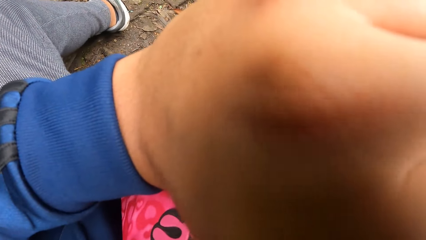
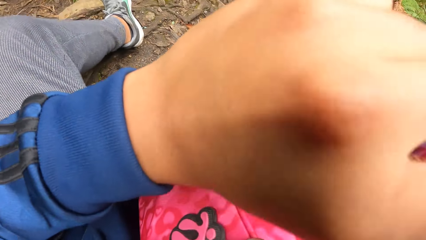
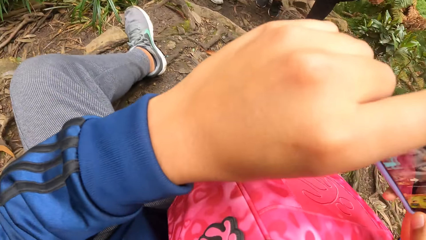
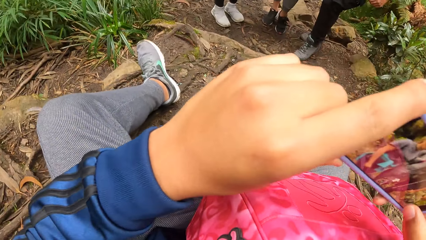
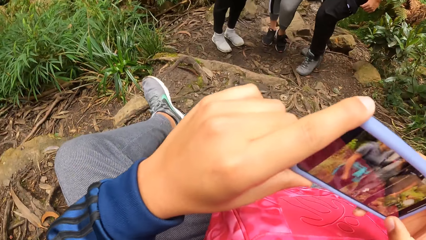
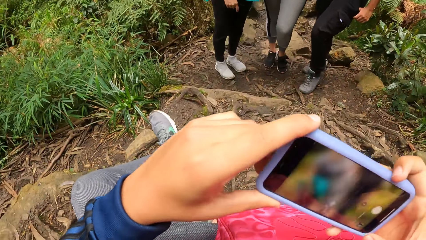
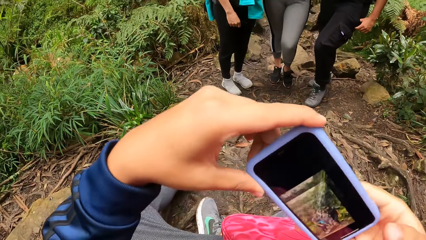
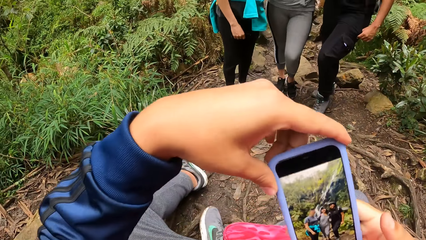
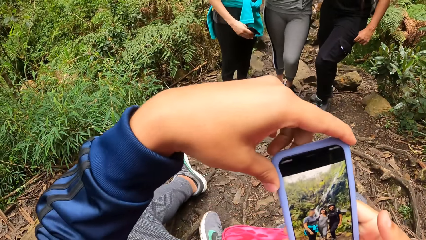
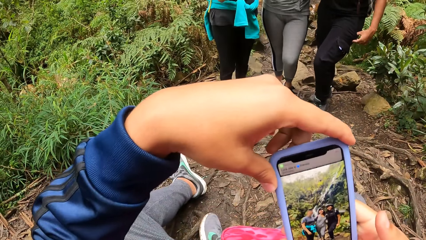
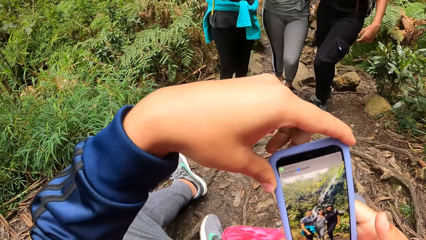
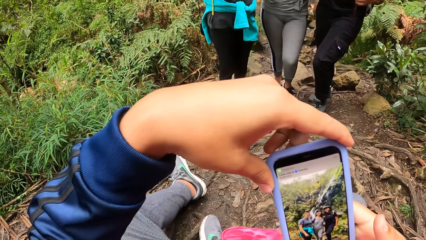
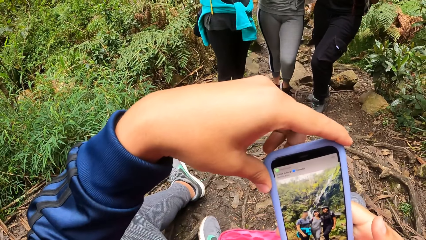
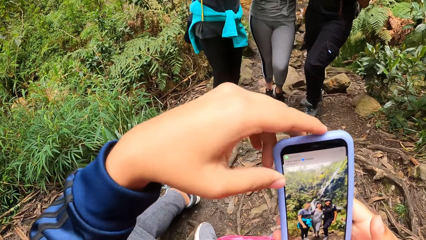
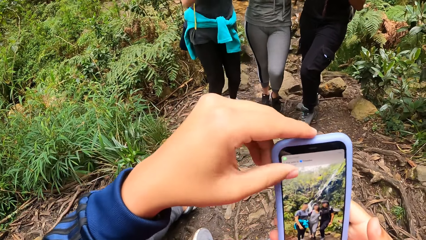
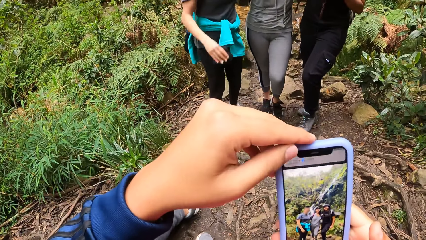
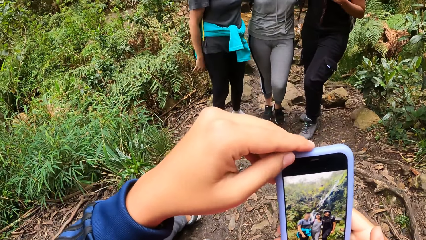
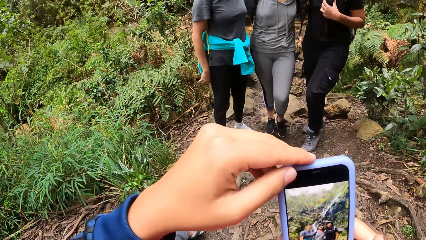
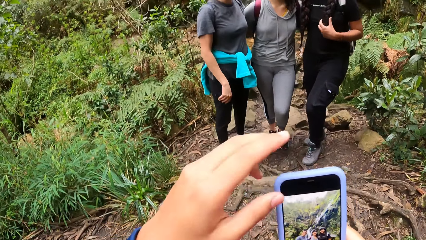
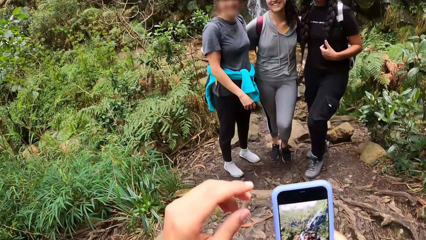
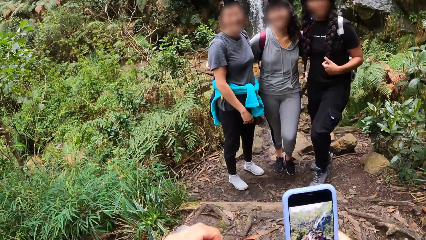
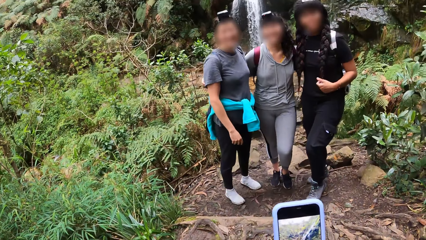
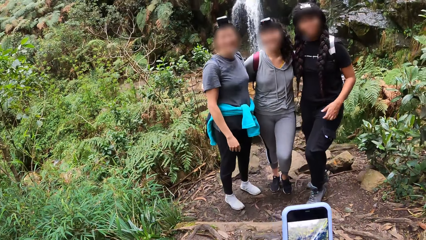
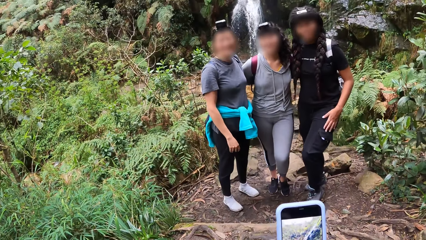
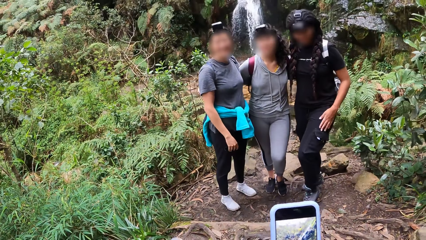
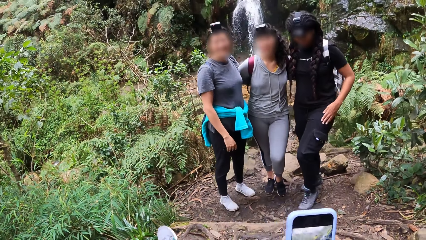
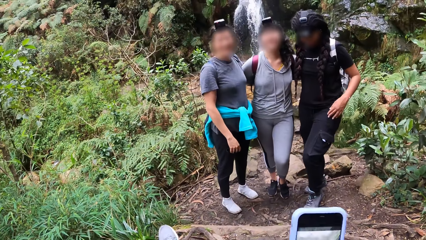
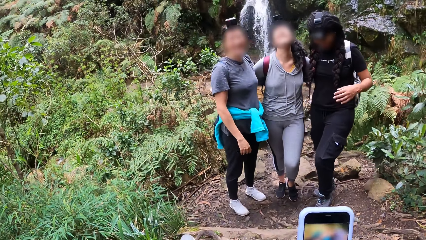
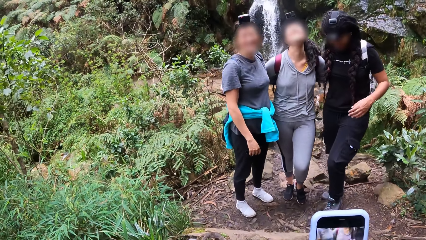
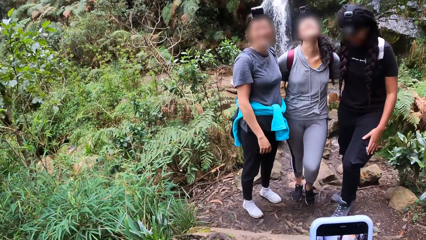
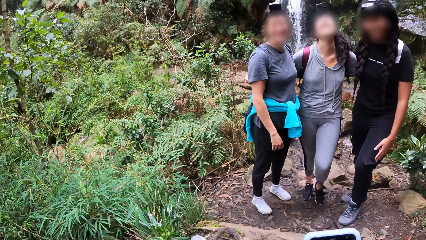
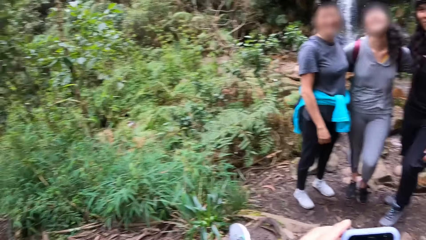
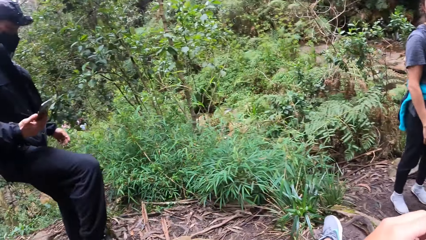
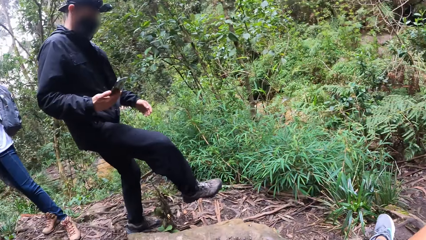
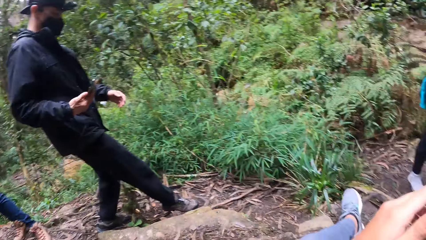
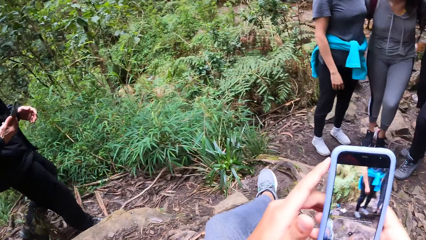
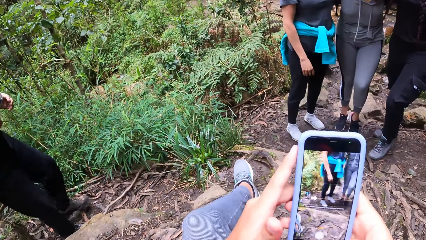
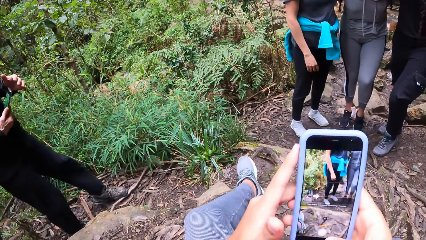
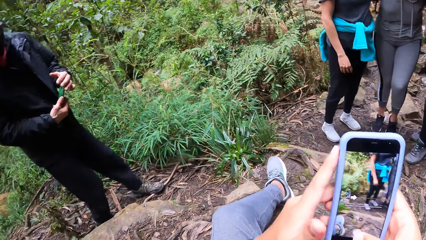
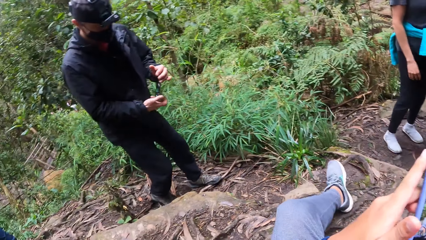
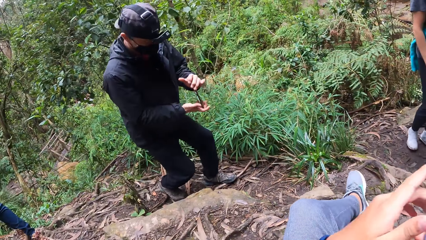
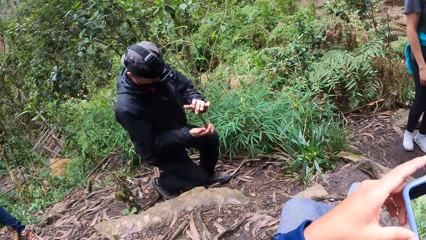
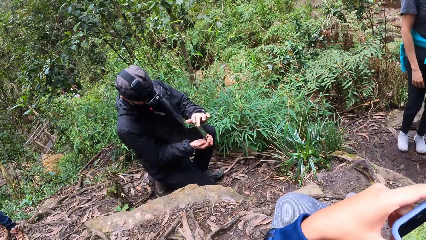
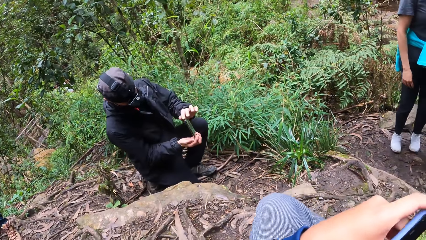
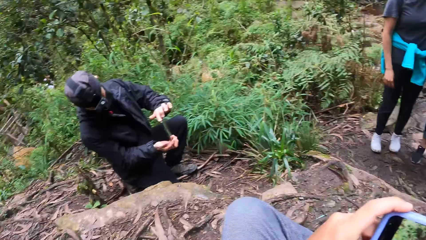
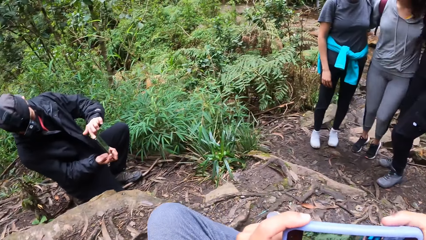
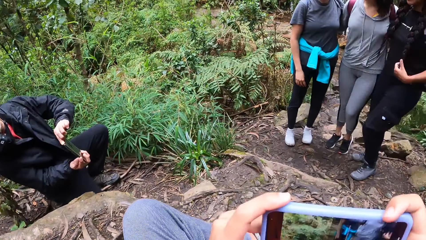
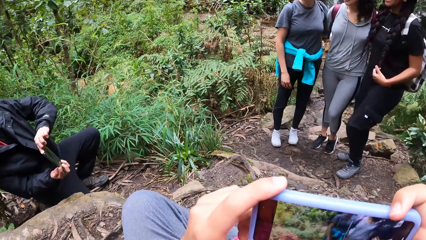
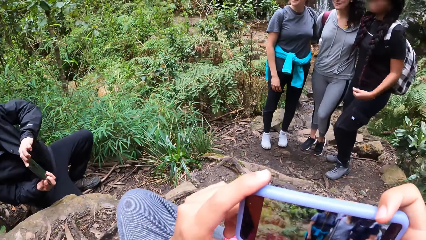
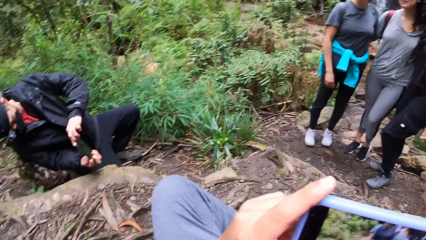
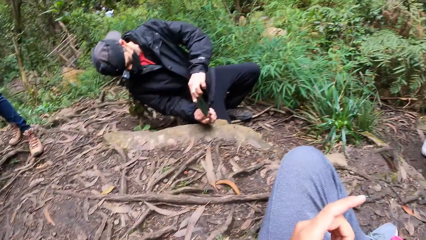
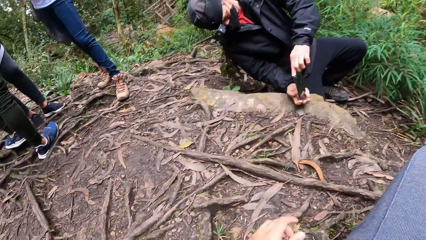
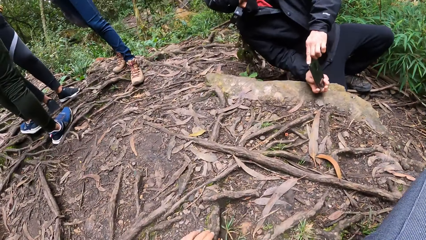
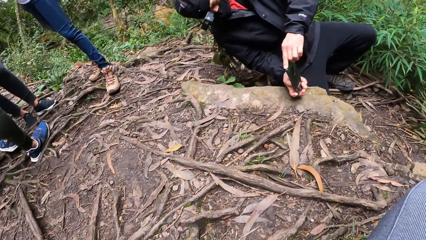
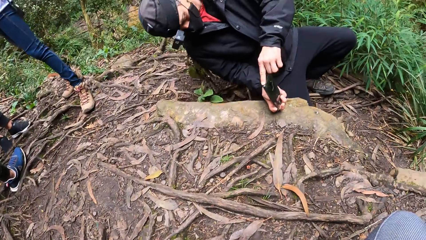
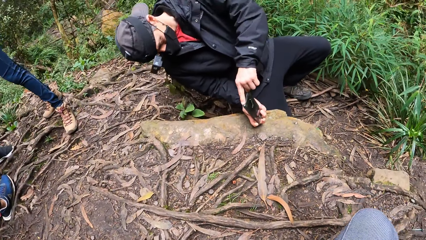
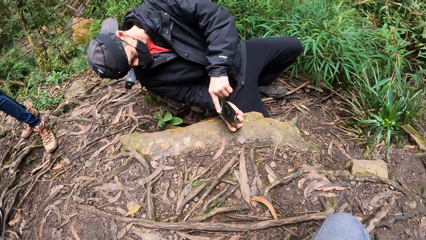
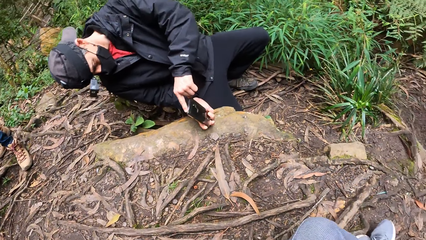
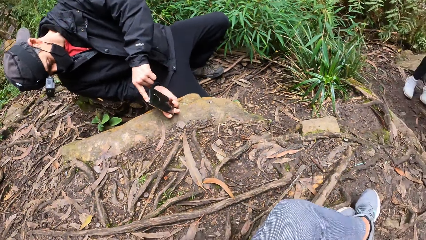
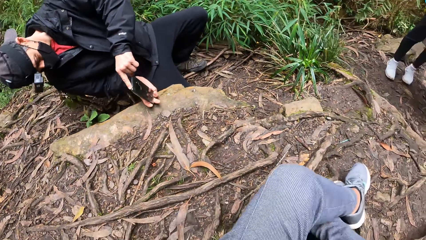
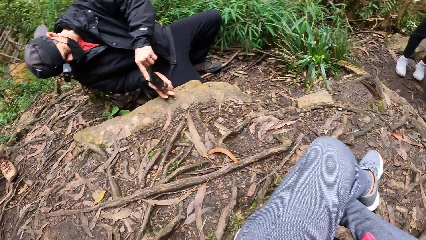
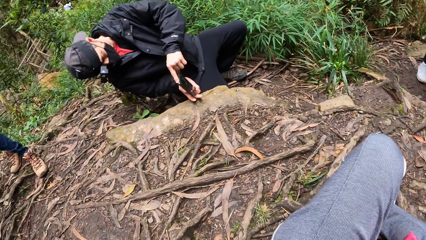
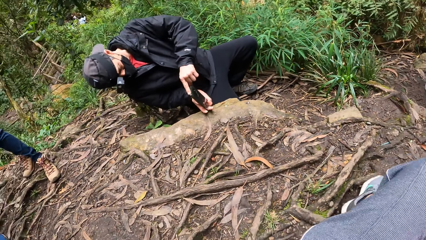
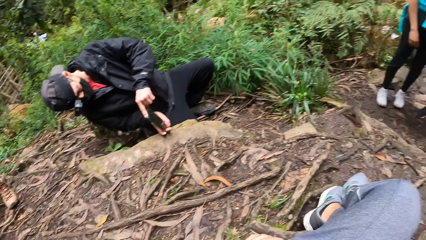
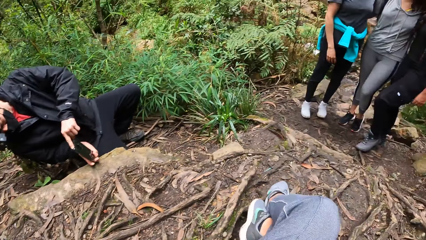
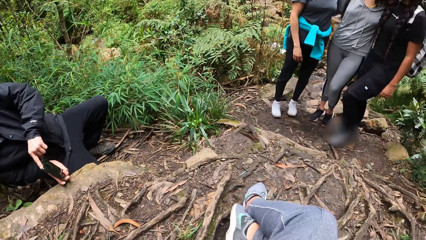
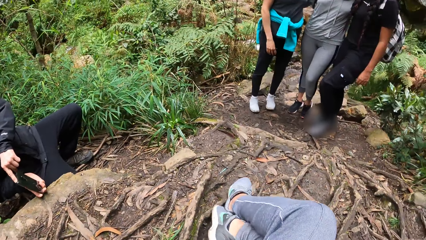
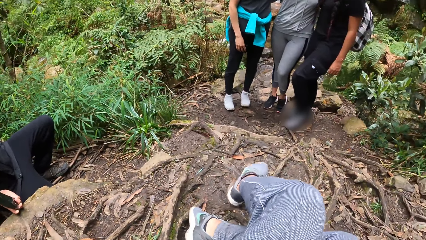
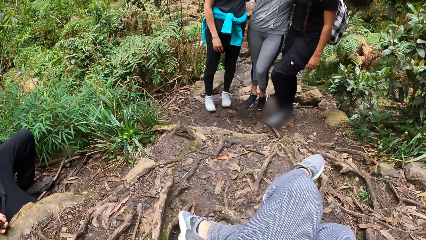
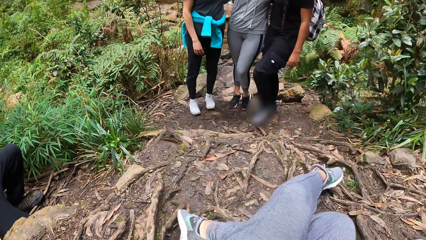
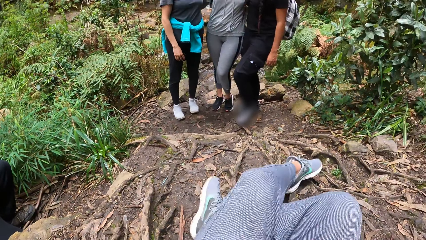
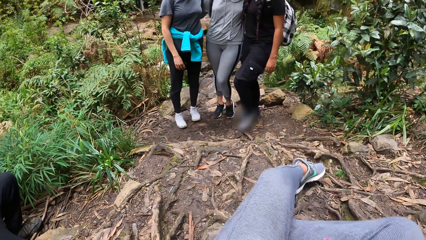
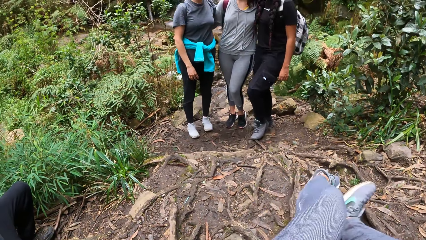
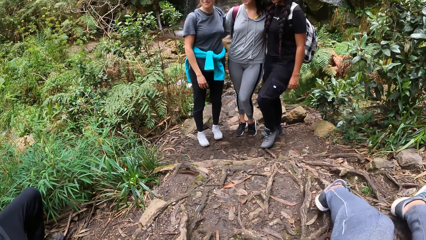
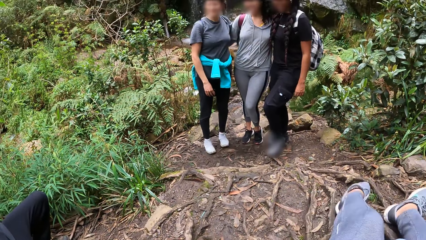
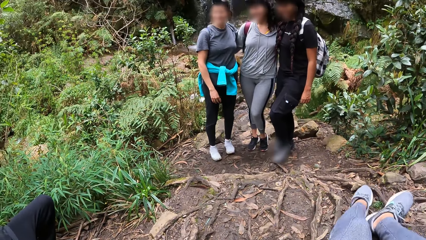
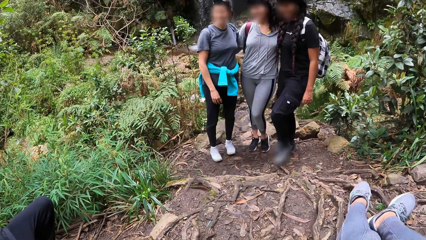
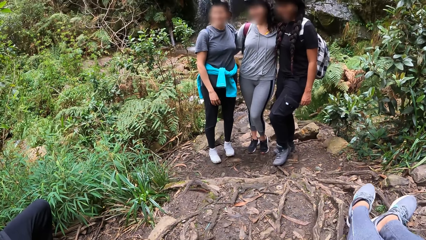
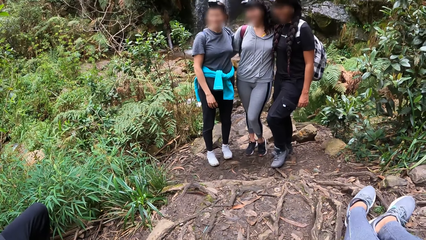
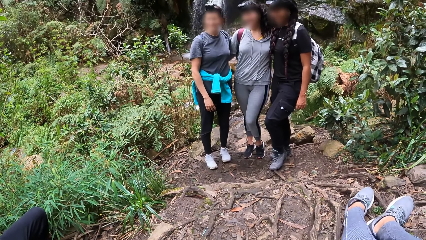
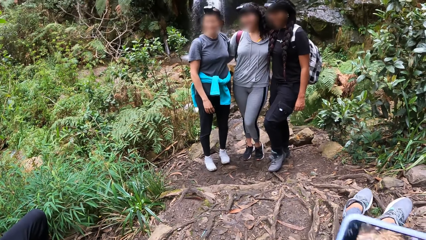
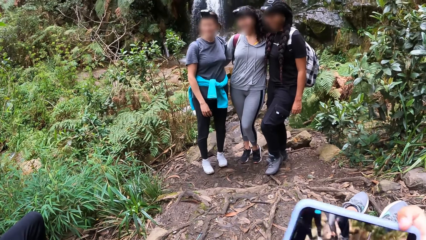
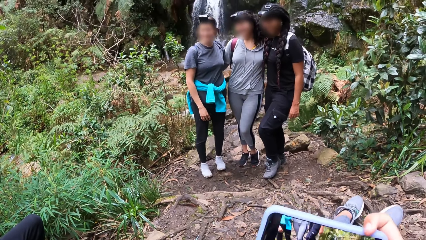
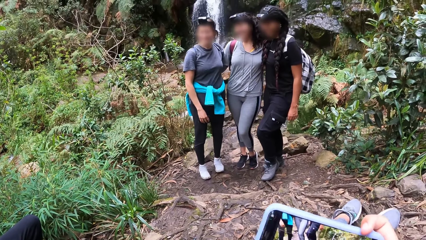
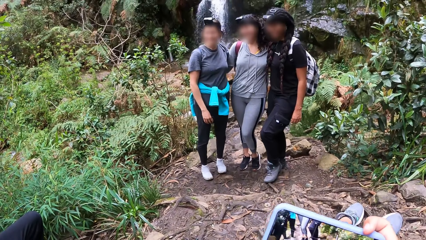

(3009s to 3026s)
The camera wearer operates a phone. A woman touches her pocket with a hand. A man steps forward. The man squats down. The man takes a picture of the women with a phone in his hands. The camera wearer moves legs on the ground. He lifts the phone in his right hand up.
